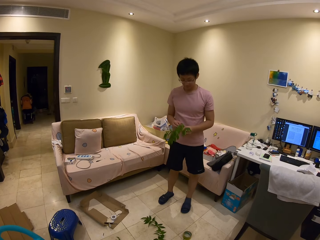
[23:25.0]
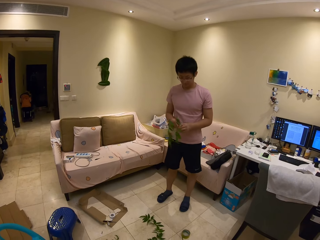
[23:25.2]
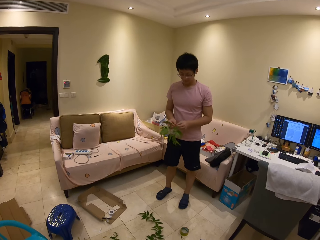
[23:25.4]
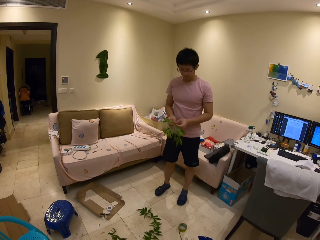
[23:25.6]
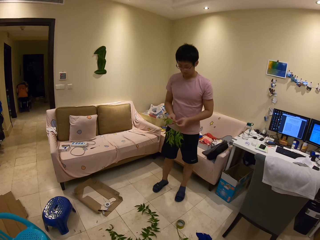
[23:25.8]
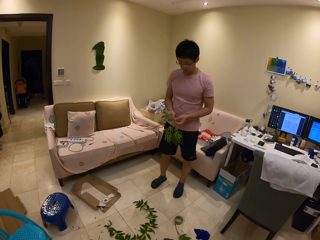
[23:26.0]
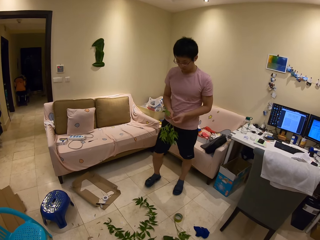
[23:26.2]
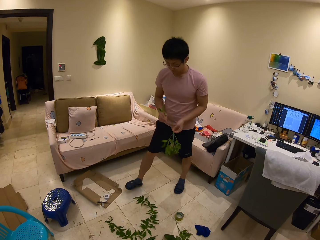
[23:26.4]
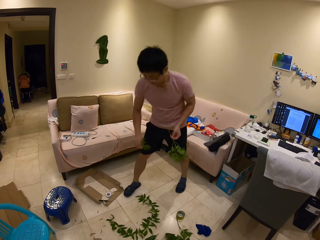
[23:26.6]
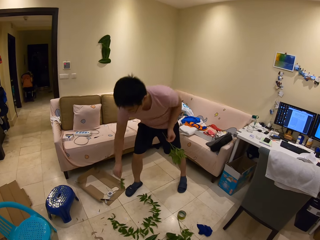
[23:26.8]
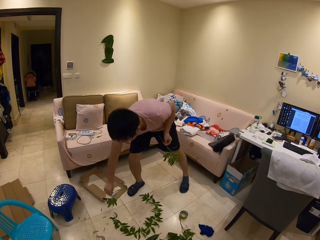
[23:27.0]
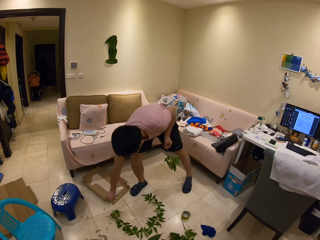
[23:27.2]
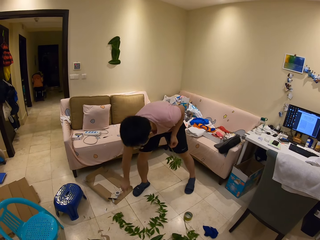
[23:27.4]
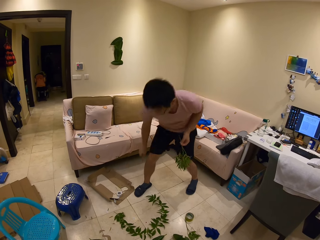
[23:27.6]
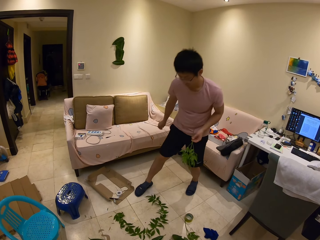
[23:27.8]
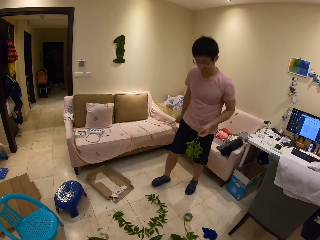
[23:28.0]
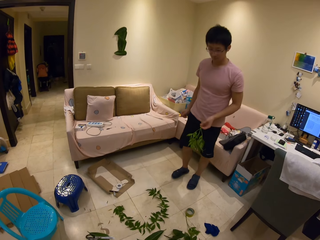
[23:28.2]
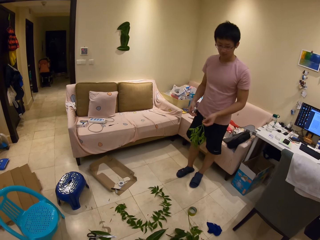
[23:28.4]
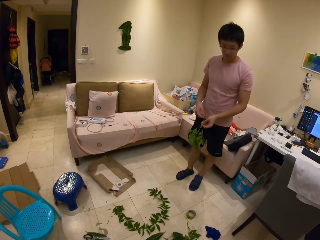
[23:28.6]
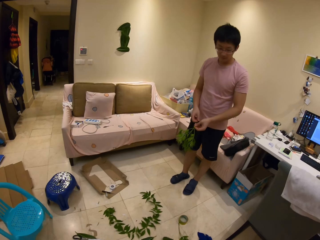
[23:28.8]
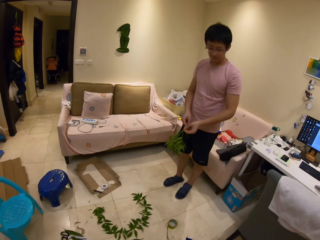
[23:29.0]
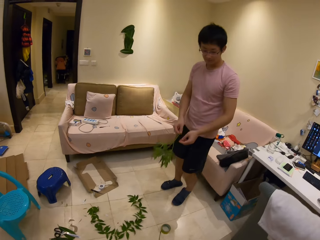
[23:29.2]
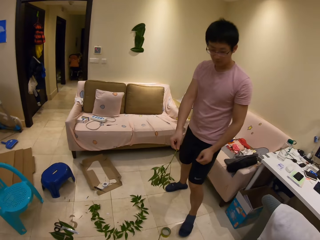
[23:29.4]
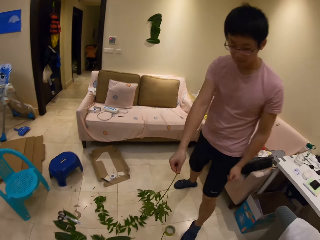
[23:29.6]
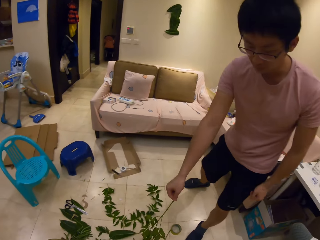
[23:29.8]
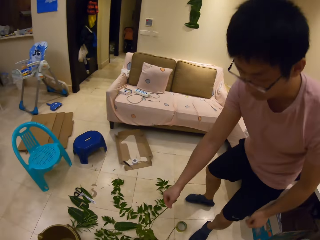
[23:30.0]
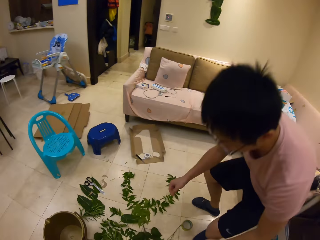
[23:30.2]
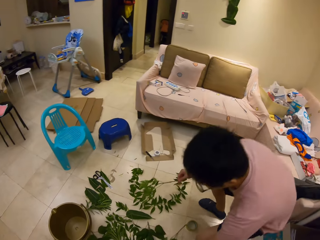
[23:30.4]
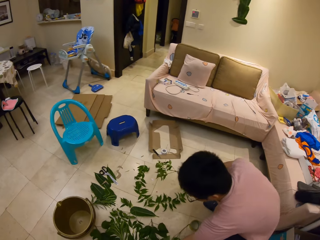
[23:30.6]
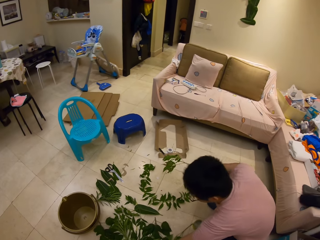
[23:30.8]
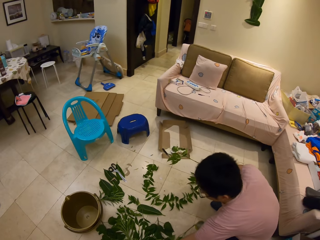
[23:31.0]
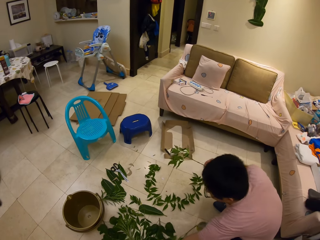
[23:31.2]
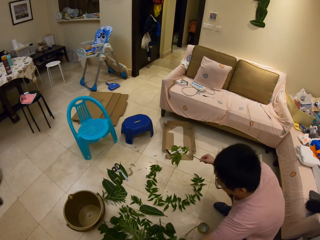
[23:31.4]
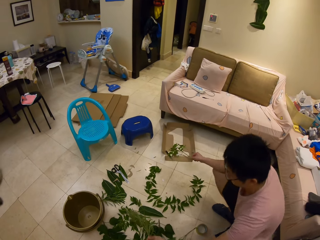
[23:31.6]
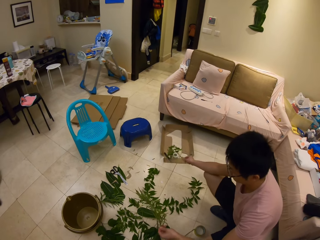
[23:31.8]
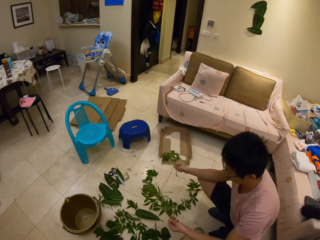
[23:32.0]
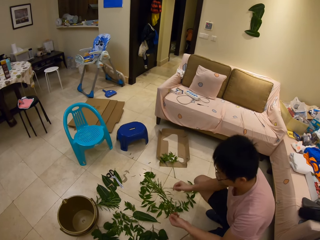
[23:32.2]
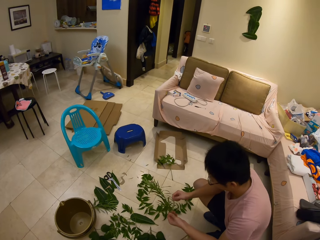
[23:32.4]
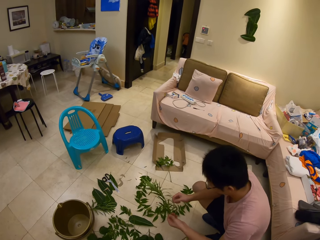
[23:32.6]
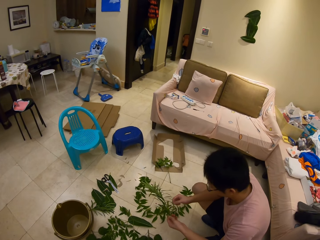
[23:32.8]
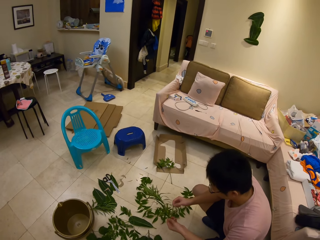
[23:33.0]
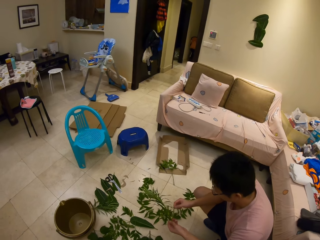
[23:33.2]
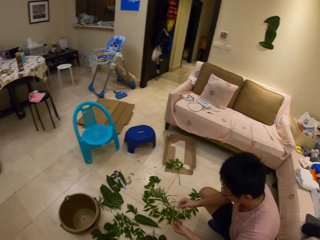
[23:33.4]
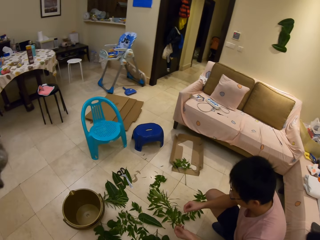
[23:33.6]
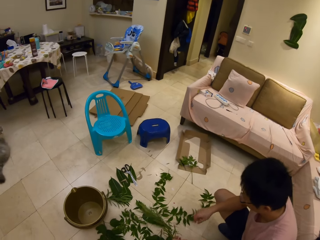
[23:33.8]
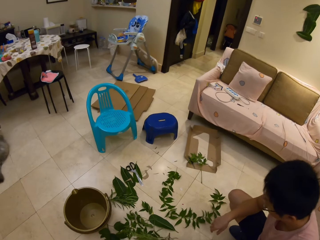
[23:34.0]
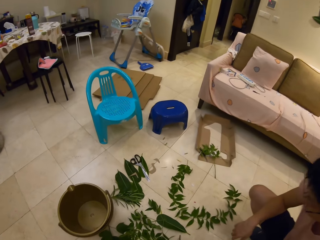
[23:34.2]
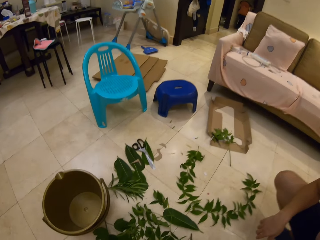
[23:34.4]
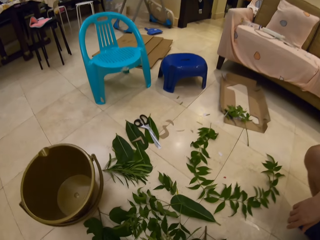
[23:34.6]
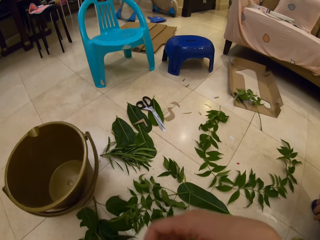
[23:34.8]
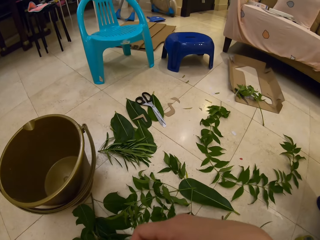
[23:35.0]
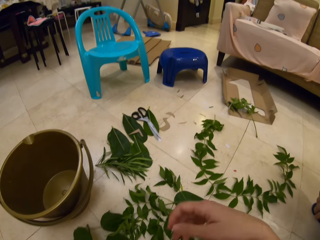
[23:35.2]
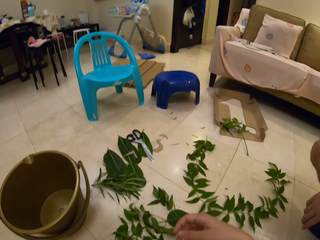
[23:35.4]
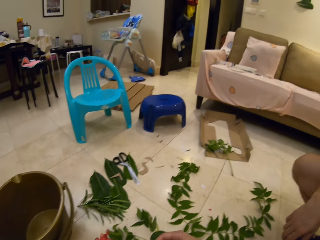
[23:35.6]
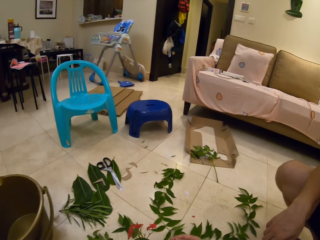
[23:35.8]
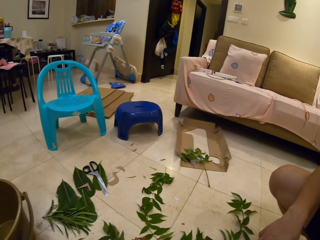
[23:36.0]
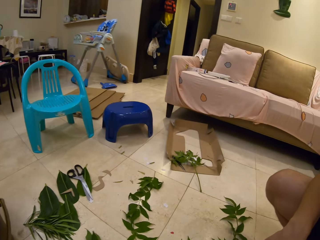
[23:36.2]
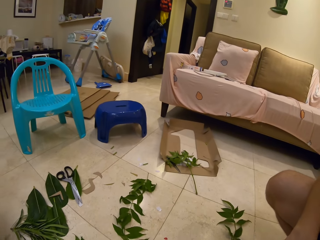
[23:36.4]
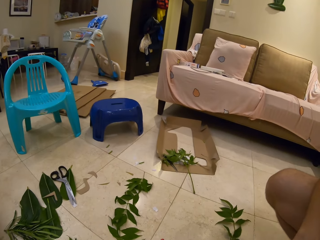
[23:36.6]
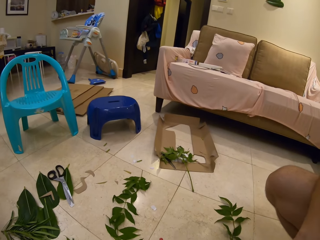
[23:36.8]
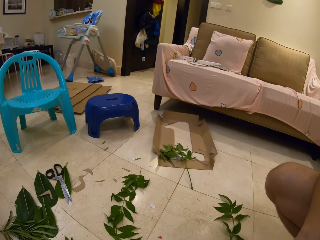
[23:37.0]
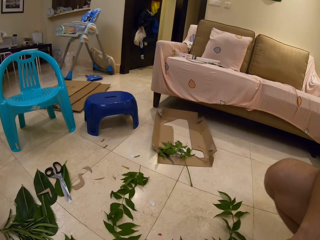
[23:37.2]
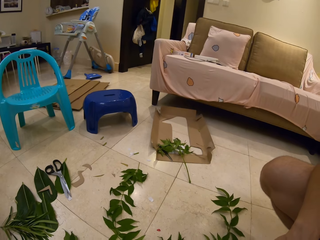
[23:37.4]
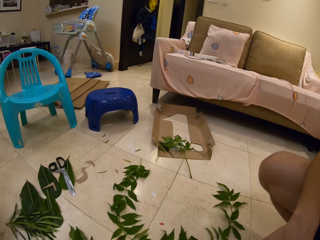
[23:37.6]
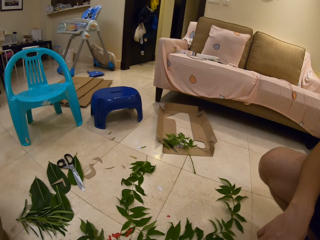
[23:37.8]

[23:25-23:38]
A person stands. The camera wearer puts a piece of the leaf on the floor. The person plucks off a piece of the leaf, squats down, stands, and speaks to the camera wearer. The person picks up a piece of the leaves on the floor and puts the retained piece on the floor. The camera wearer speaks to the person. They look at the plants on the floor, touch the plants on the floor, and speak to the person.

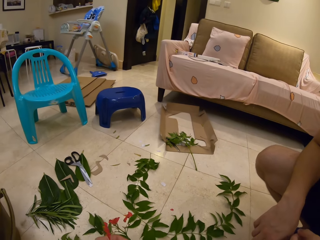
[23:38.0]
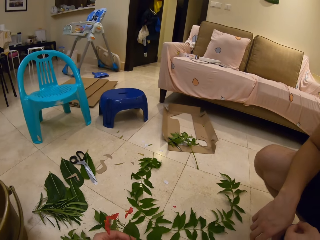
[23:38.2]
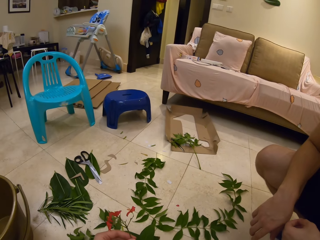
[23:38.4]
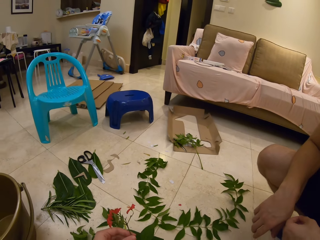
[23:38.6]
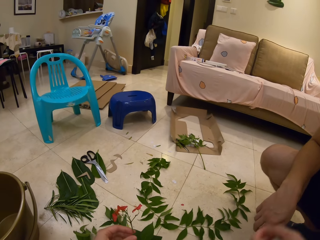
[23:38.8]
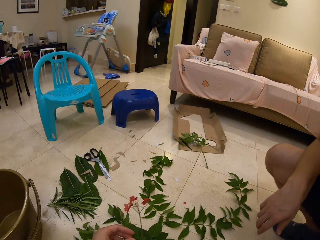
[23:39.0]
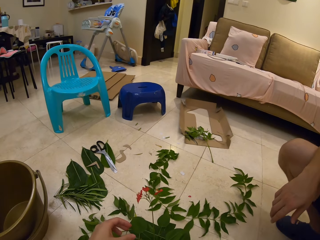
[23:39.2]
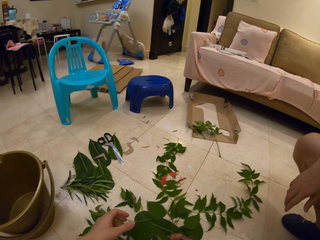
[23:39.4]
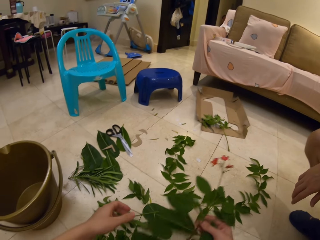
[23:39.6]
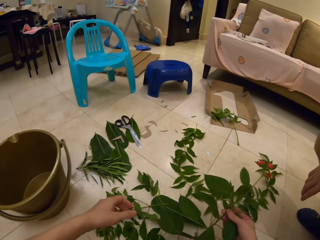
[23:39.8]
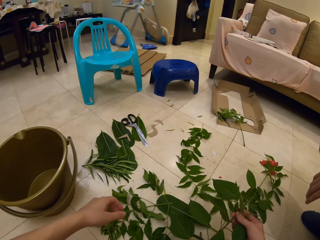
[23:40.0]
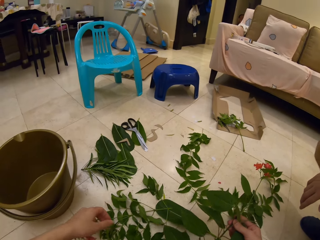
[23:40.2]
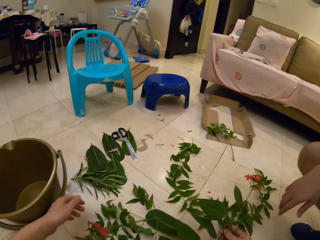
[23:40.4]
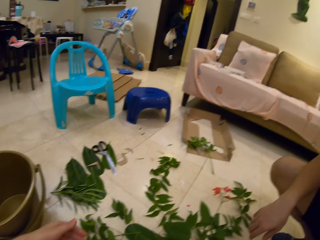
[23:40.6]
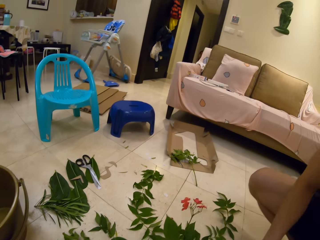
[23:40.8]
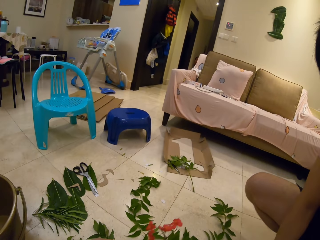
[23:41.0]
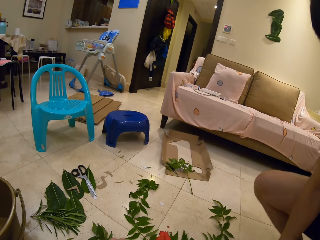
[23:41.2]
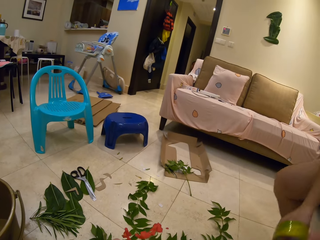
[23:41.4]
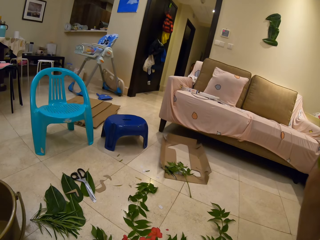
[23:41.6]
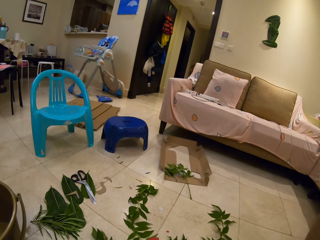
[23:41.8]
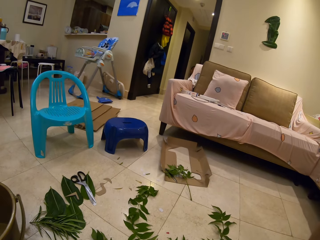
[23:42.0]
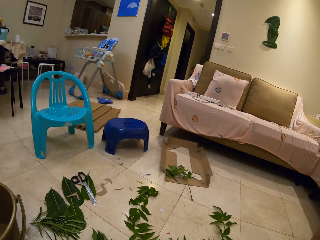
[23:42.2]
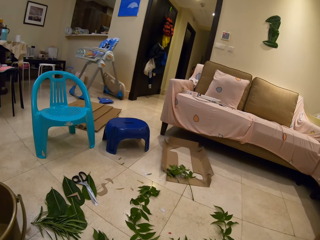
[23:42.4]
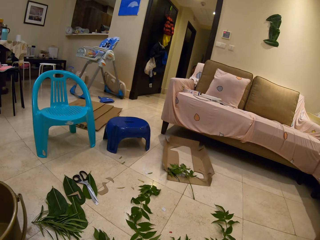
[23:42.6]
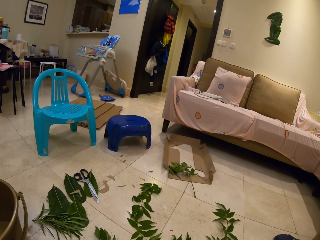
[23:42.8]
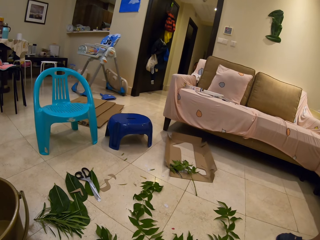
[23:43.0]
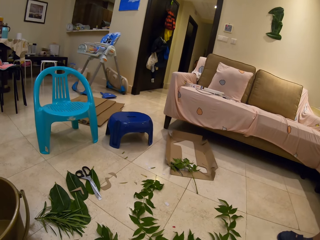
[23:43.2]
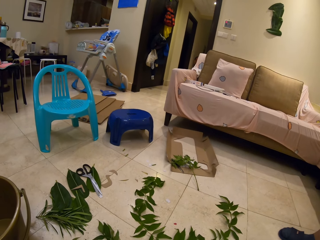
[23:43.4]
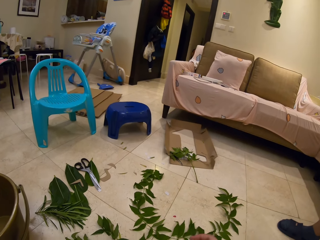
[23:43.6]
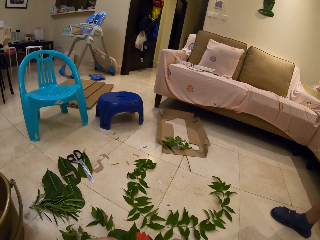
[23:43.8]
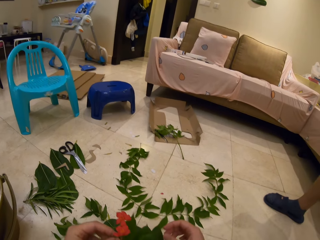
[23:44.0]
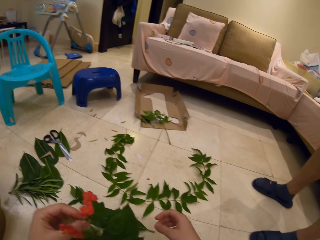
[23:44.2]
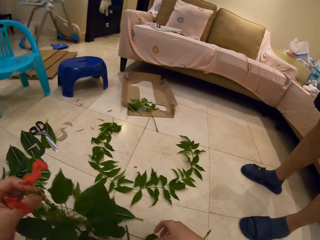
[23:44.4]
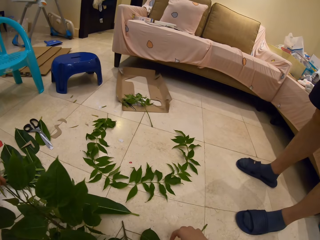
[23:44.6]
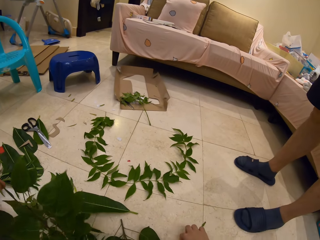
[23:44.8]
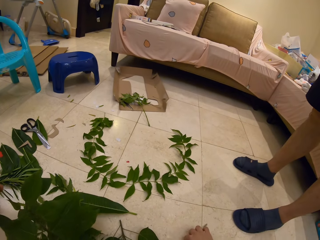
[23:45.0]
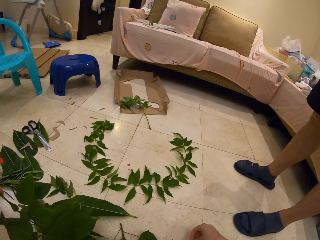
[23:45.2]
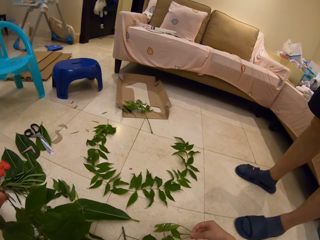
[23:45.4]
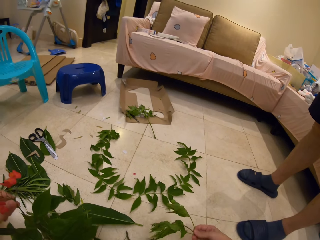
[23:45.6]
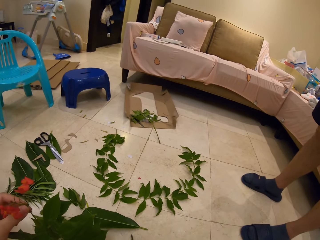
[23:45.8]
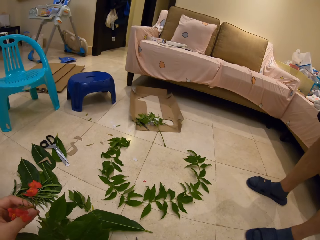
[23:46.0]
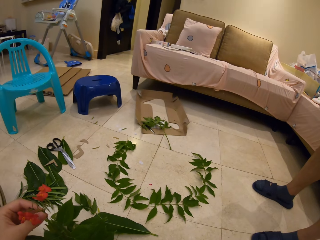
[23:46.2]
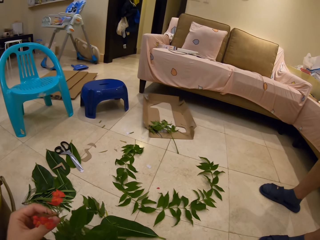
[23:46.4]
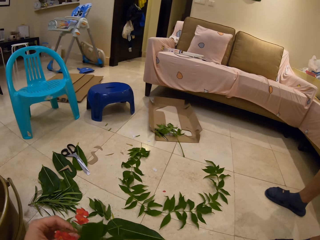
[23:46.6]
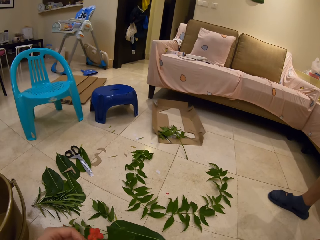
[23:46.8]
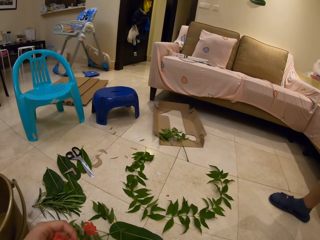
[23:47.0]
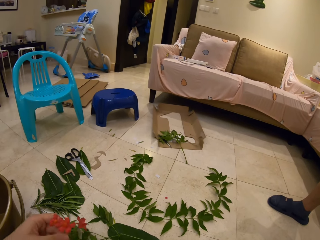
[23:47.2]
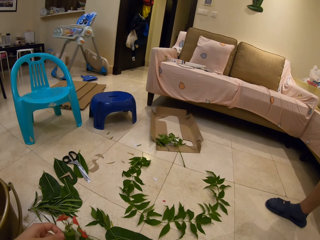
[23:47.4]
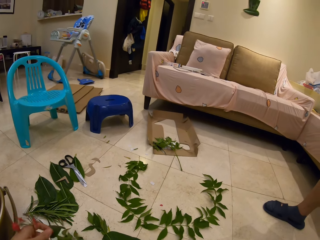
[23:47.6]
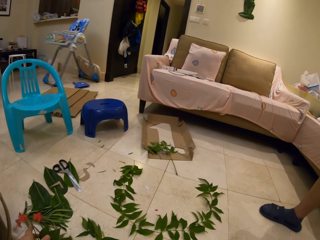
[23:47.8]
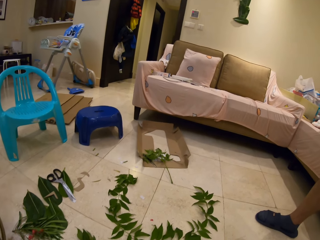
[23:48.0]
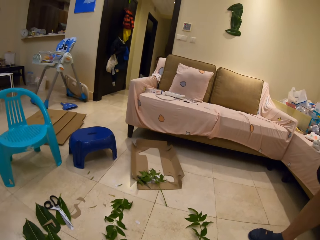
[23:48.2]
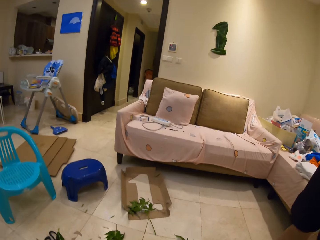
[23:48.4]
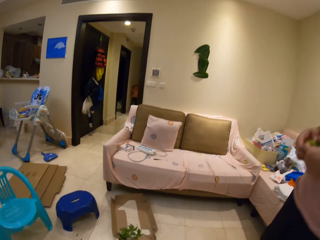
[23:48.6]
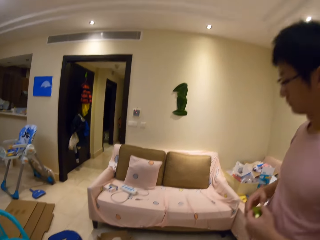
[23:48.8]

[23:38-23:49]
A person speaks to the camera wearer. The camera wearer looks at the plants. The person moves in the room. The camera wearer lifts a piece of the leaf up, moves in the room, and speaks to the person. The person squats down, stands, and speaks to the camera wearer. The camera wearer looks at the plants. The person speaks to the camera wearer.
